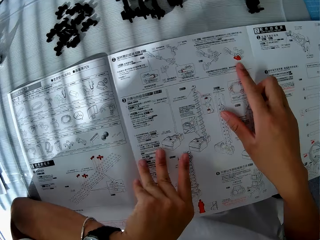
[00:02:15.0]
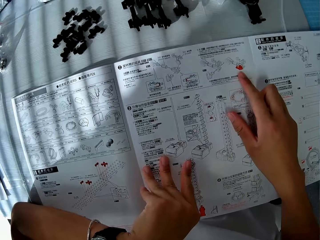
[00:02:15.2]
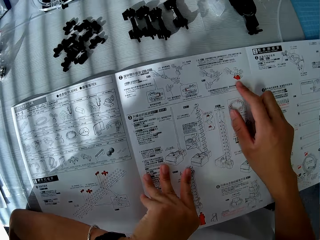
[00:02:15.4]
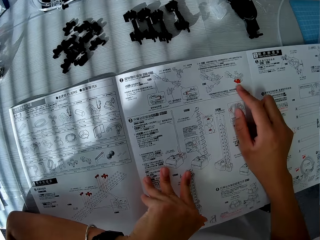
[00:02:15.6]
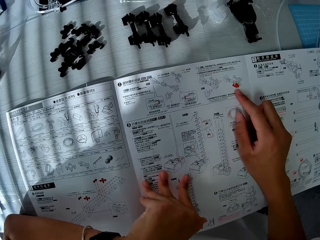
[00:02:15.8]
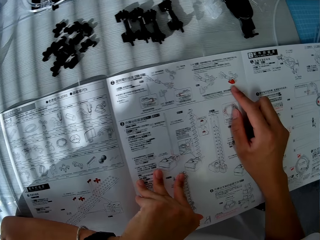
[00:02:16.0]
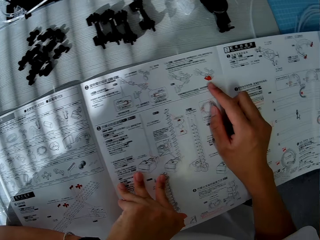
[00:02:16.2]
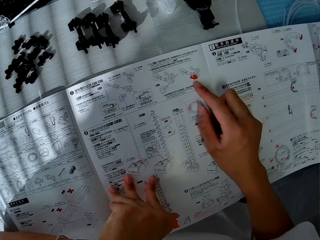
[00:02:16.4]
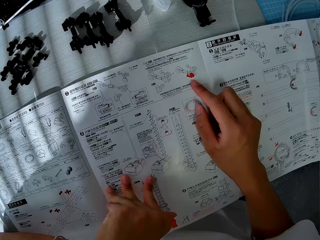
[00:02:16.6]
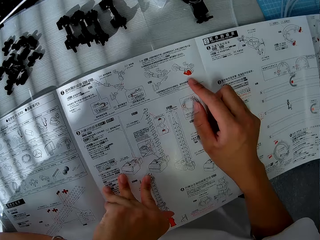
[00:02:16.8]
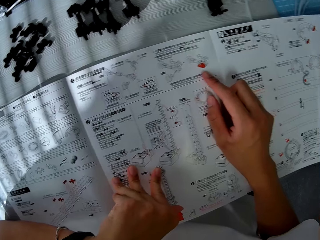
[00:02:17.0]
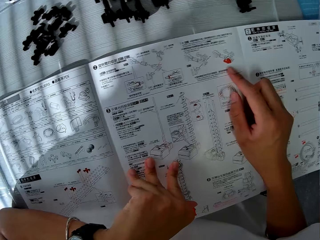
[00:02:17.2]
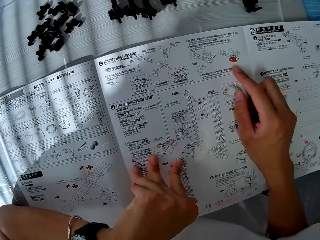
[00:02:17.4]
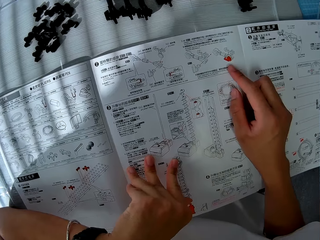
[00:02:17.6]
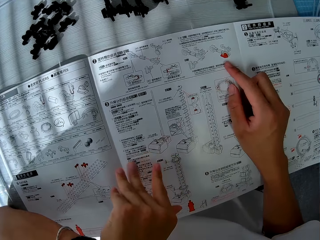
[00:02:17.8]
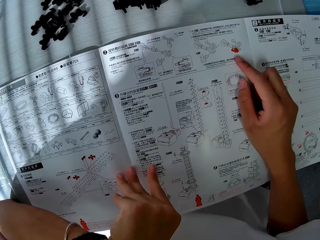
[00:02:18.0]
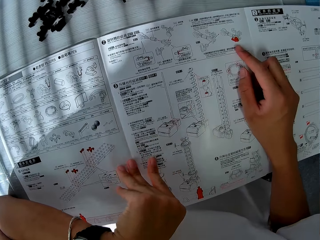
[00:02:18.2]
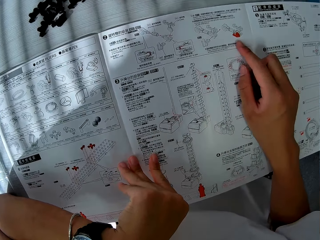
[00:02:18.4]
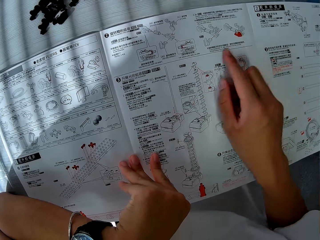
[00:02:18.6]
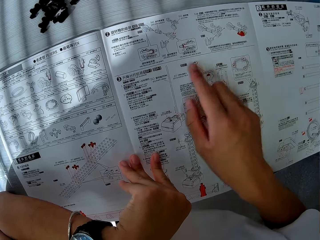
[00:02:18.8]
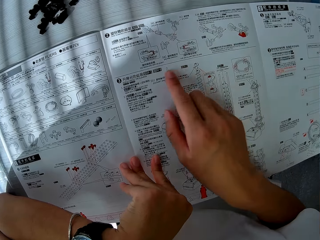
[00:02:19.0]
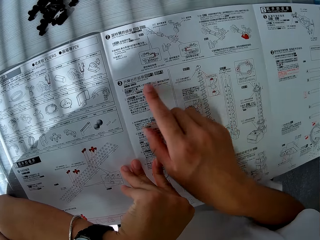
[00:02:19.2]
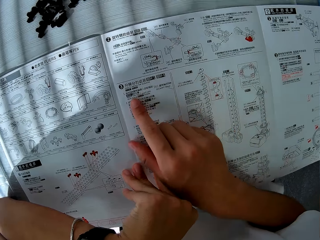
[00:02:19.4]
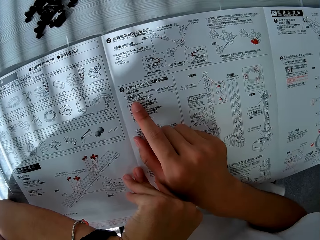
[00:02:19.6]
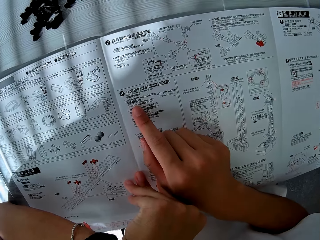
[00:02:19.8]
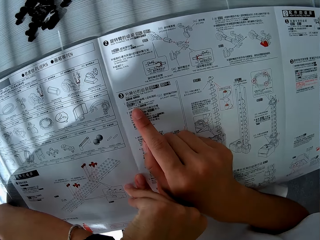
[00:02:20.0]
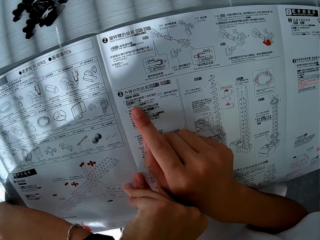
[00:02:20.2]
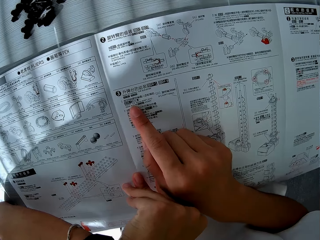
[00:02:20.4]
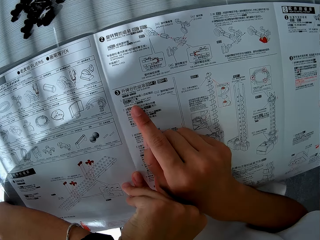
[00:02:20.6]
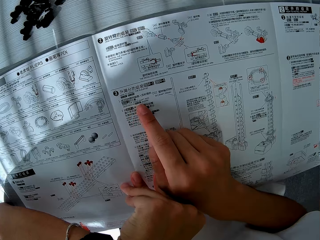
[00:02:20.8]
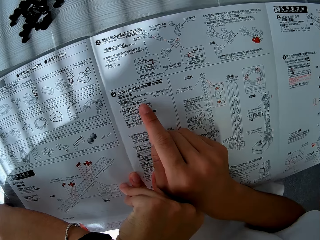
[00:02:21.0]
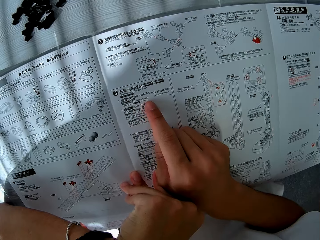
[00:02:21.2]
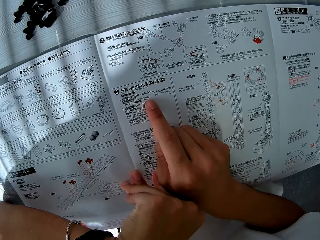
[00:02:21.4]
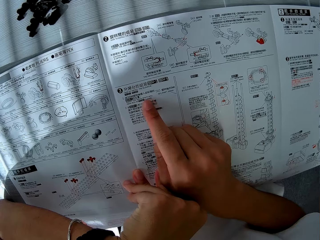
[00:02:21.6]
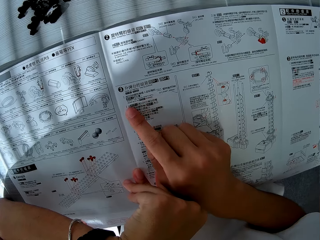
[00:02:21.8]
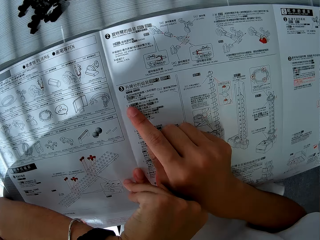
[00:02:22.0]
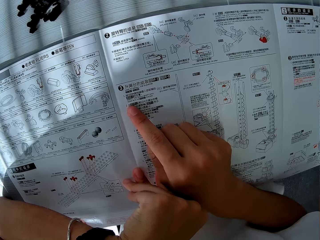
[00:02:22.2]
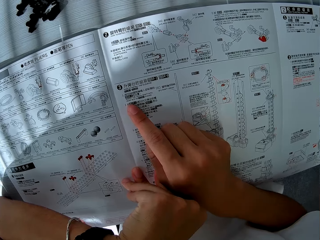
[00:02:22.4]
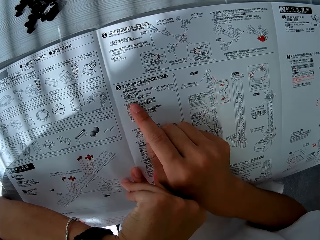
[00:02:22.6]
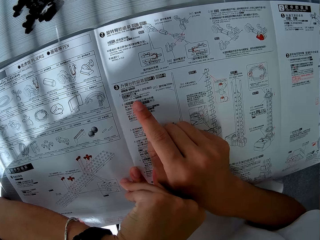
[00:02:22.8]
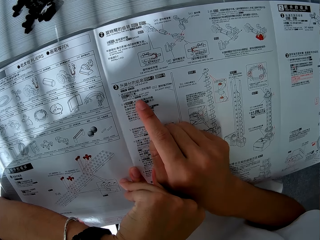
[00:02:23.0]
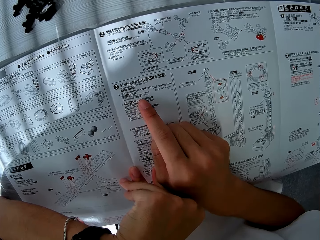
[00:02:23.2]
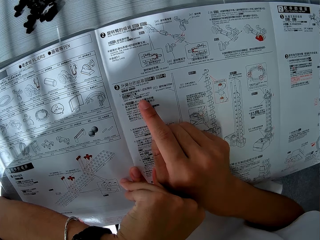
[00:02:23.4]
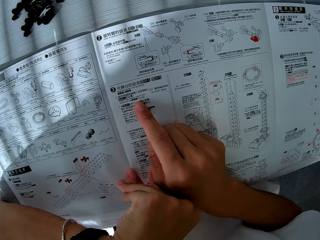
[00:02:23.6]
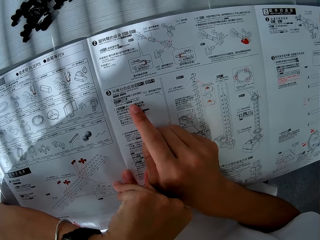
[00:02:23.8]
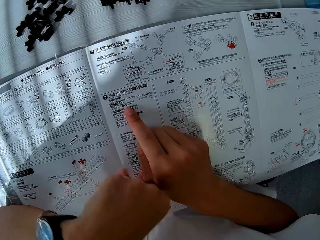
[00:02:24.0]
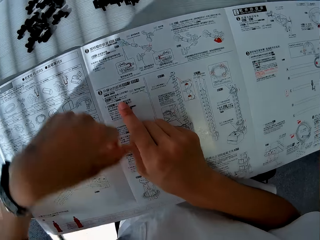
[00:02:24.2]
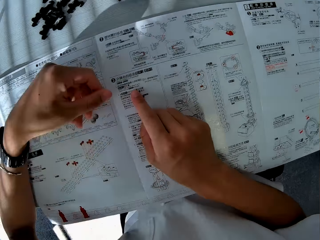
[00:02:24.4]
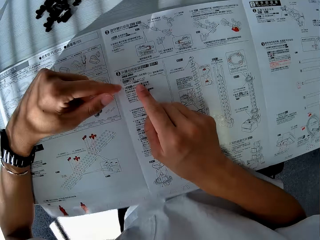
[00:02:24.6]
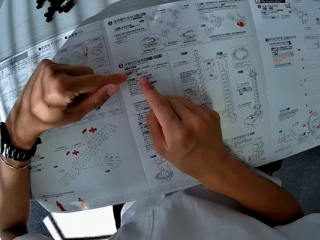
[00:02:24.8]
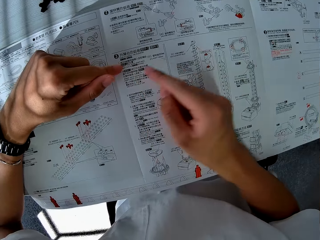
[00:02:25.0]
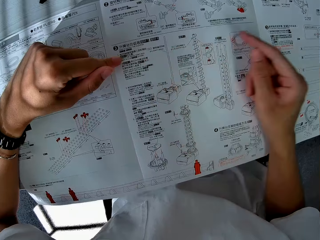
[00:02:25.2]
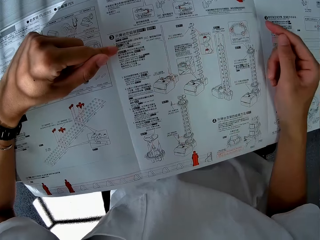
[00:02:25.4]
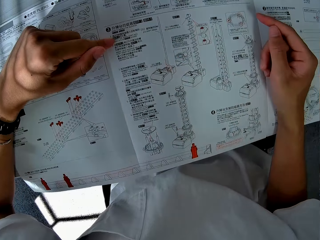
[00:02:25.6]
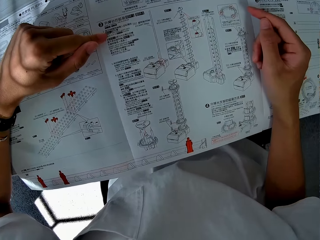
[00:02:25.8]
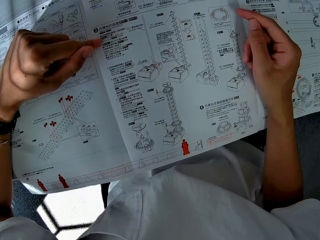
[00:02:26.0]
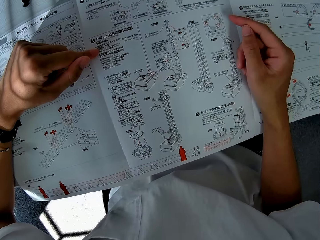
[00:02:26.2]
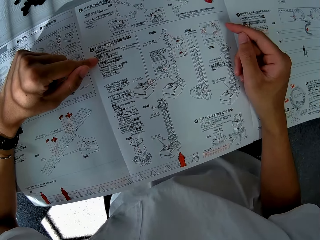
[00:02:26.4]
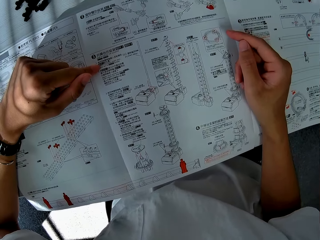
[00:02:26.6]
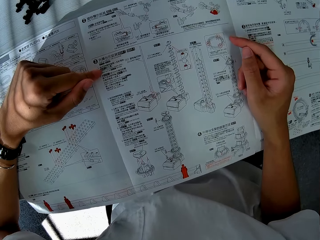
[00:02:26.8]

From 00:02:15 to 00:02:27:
The camera wearer continues reading the booklet.

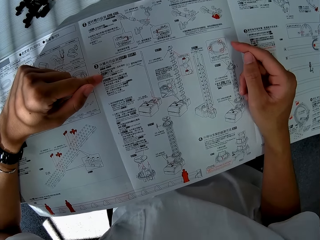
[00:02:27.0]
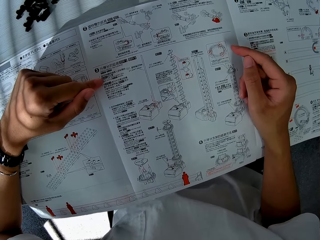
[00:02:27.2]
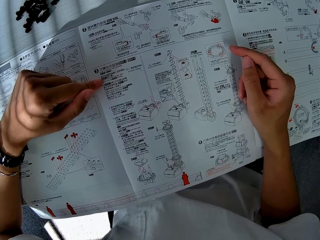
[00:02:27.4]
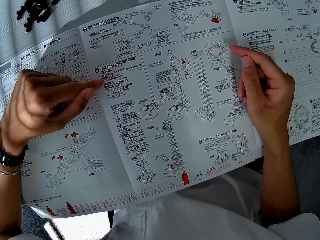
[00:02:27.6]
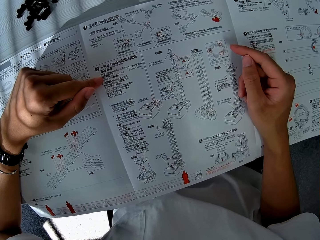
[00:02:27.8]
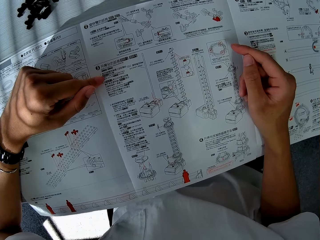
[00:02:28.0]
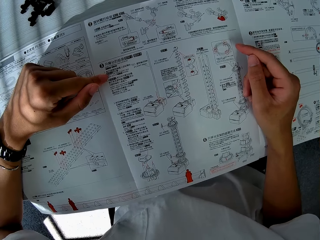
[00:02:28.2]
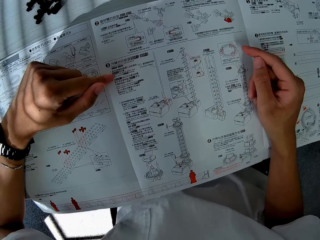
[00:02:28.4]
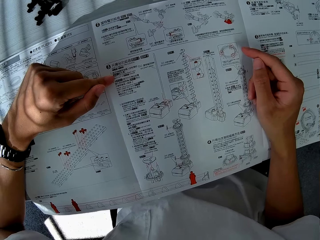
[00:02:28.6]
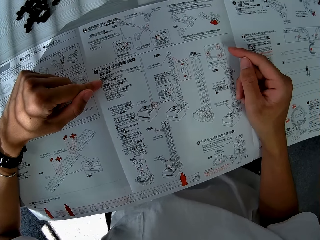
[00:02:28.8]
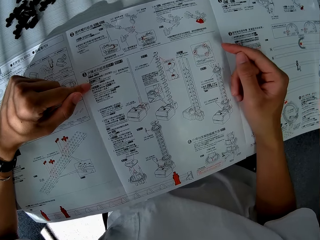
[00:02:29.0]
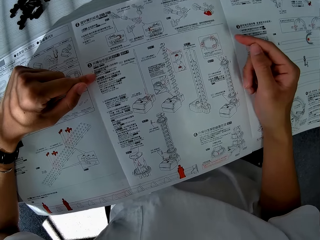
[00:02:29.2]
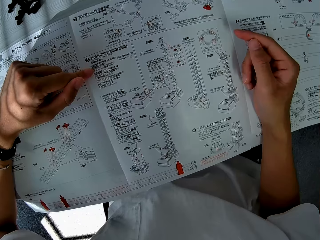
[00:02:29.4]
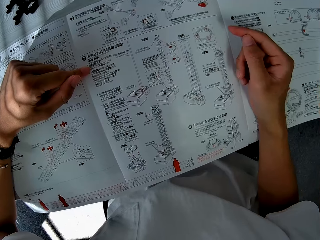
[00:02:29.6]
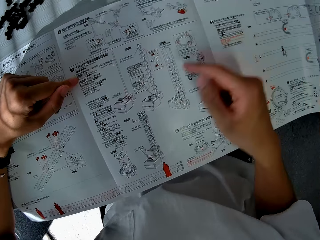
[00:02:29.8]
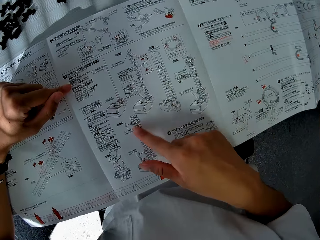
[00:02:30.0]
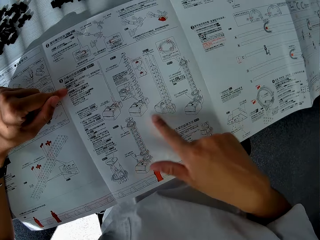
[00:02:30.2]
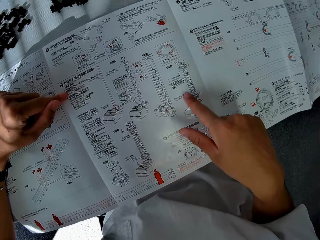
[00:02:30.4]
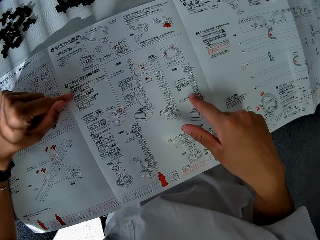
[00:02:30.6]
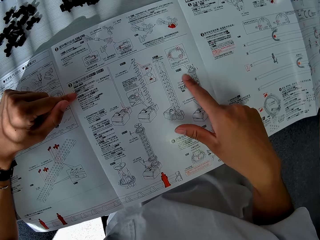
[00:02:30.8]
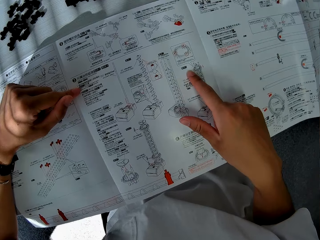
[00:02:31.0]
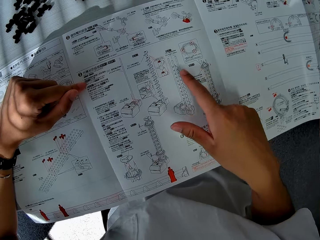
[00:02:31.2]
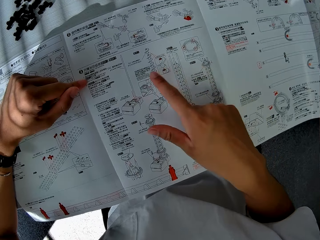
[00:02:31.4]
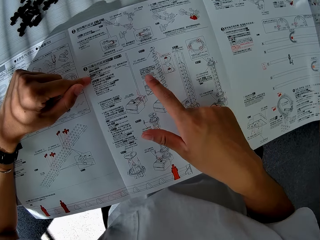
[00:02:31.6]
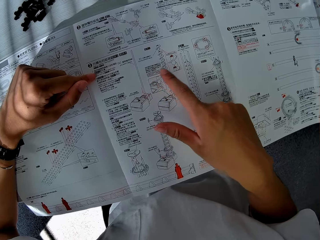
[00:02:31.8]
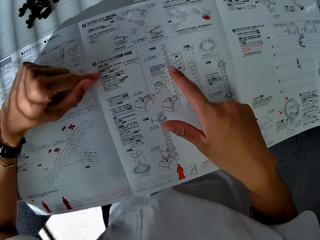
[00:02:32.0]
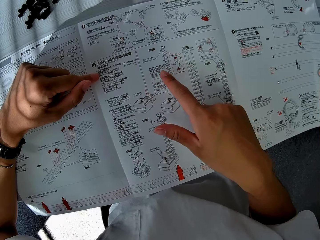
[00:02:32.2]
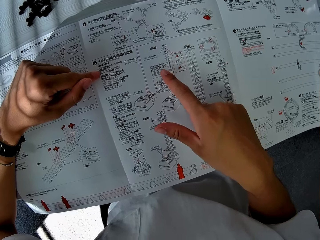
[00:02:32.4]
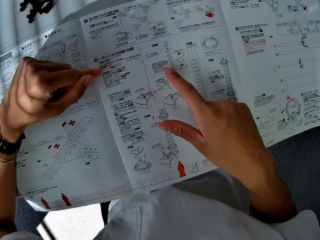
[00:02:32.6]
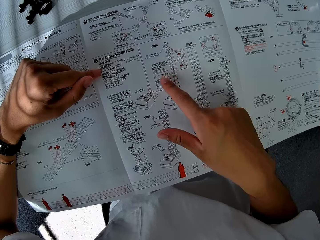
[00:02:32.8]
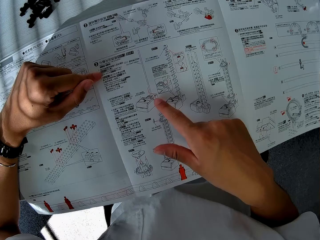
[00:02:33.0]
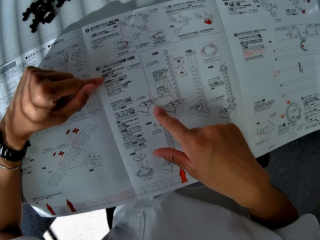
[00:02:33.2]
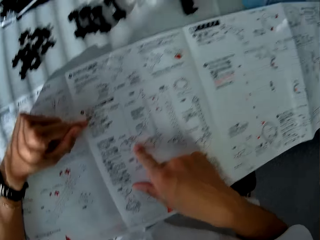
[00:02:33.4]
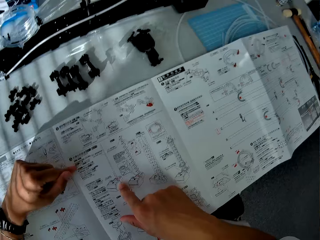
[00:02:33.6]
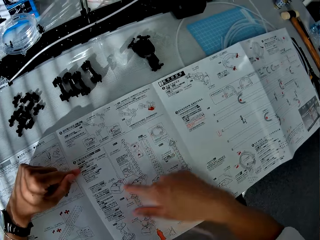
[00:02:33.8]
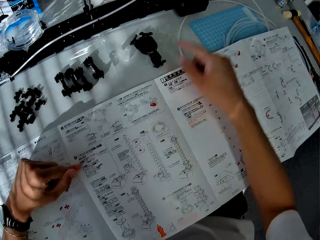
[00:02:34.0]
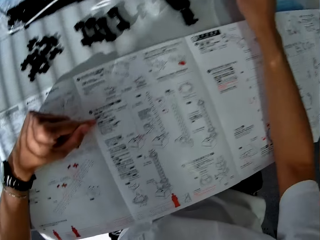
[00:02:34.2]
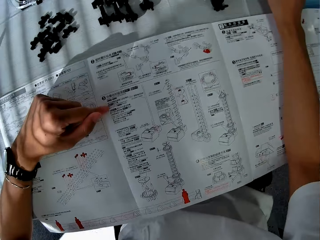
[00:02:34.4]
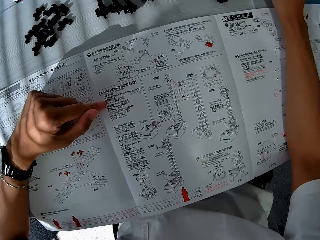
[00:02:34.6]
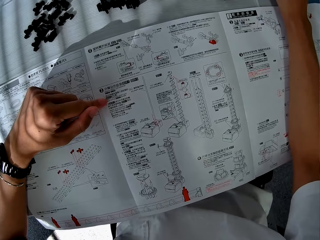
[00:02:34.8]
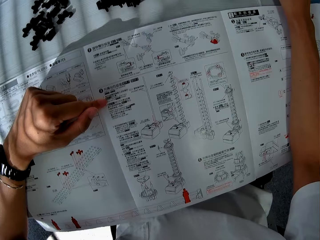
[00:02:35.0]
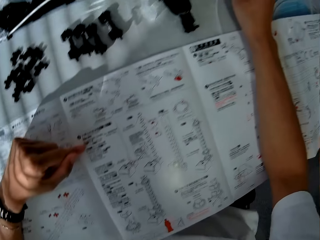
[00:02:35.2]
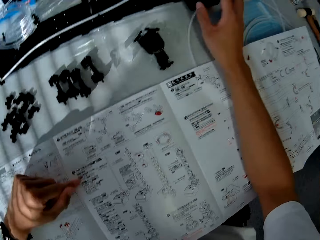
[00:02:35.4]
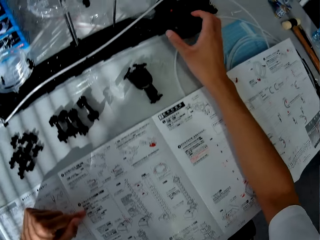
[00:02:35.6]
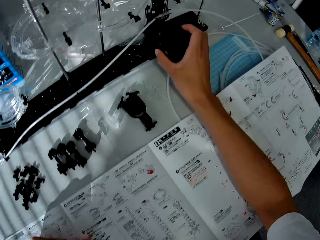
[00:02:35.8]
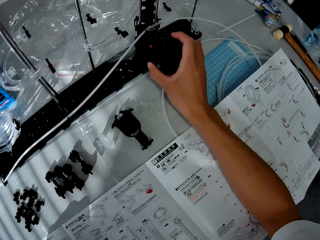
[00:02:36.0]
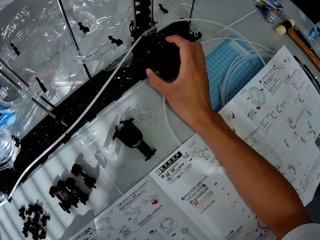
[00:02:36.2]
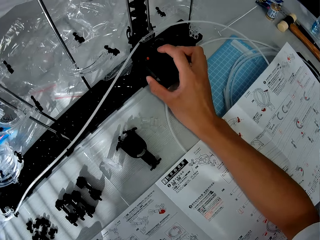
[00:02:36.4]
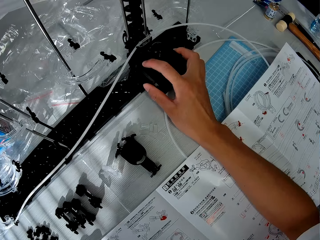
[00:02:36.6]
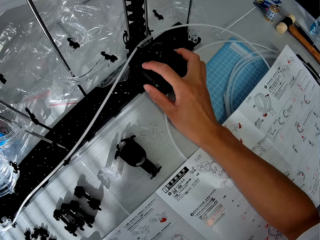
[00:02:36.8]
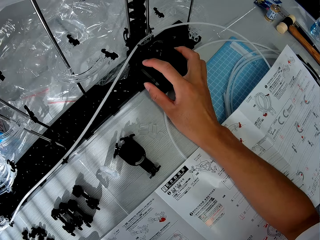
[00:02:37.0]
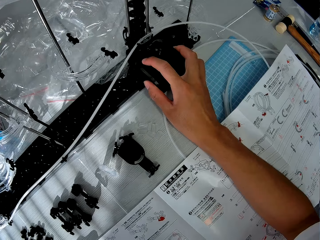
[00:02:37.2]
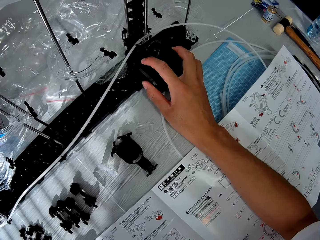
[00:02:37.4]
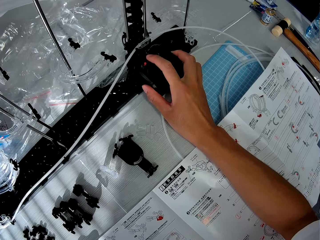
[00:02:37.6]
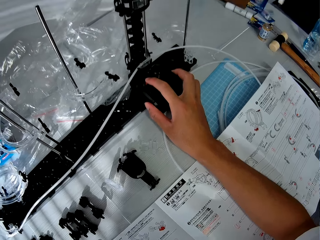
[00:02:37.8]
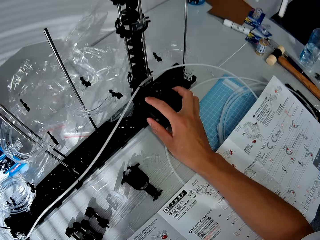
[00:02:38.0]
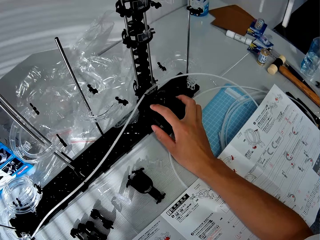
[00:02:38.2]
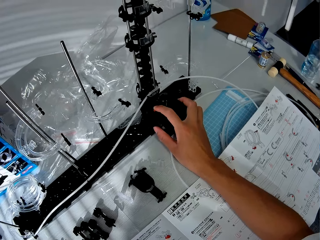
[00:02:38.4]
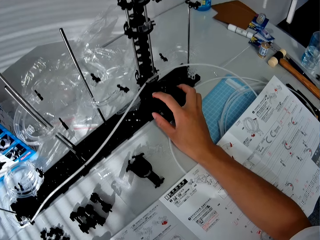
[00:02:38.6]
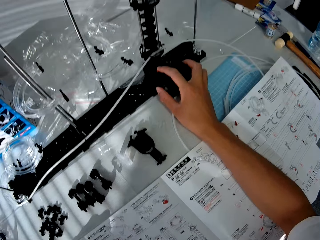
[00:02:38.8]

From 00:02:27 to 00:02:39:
The camera wearer touches the mechanical model with his right hand. He looks at the mechanical model.
